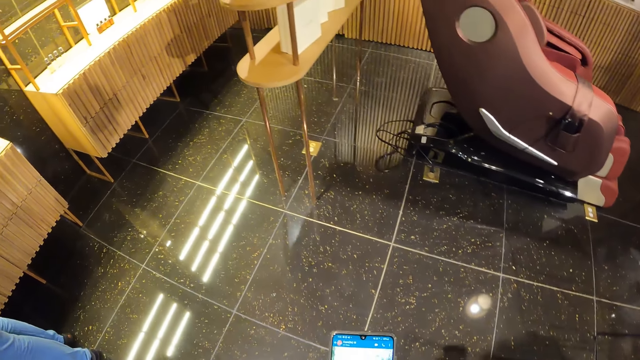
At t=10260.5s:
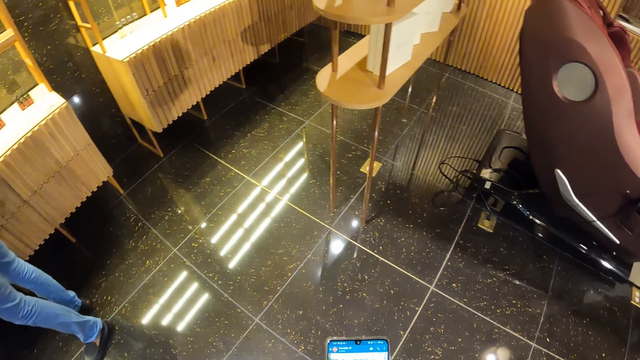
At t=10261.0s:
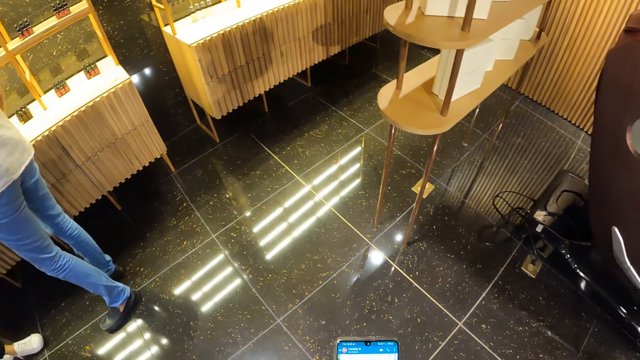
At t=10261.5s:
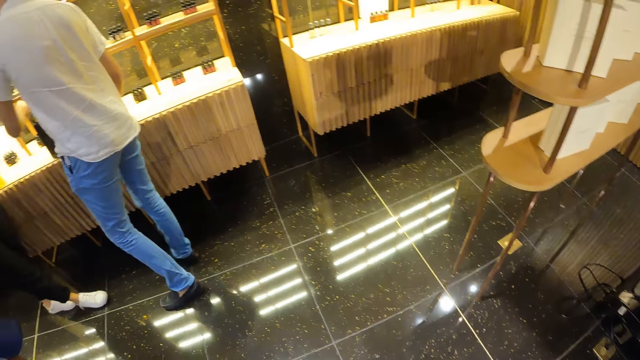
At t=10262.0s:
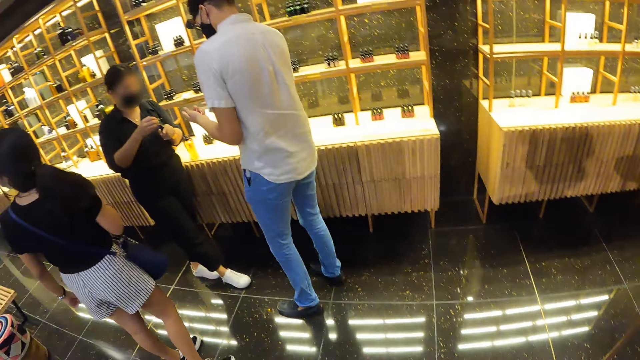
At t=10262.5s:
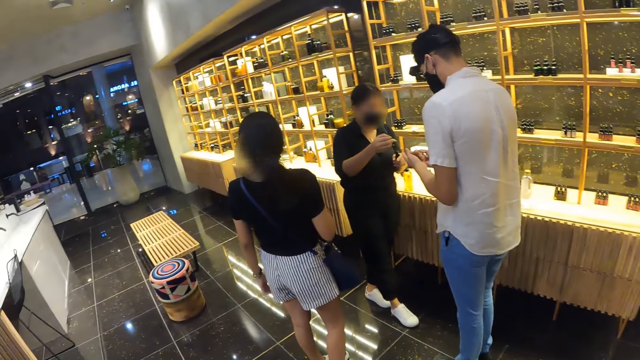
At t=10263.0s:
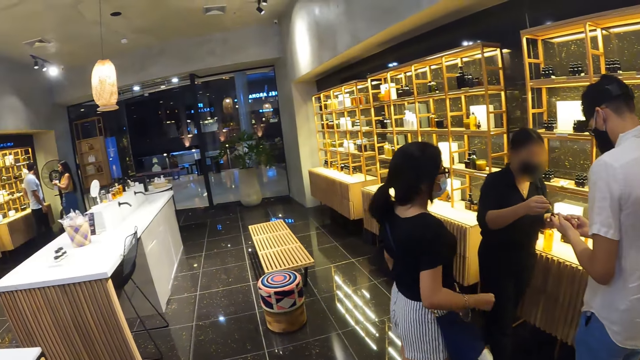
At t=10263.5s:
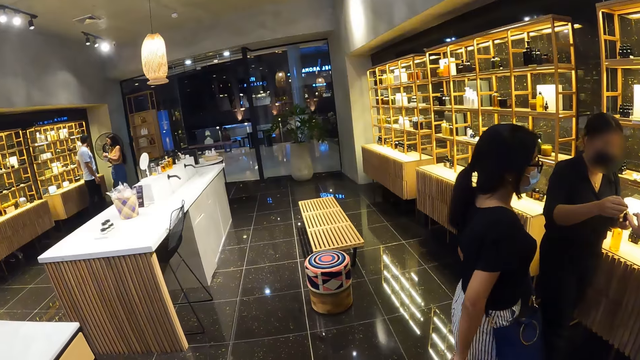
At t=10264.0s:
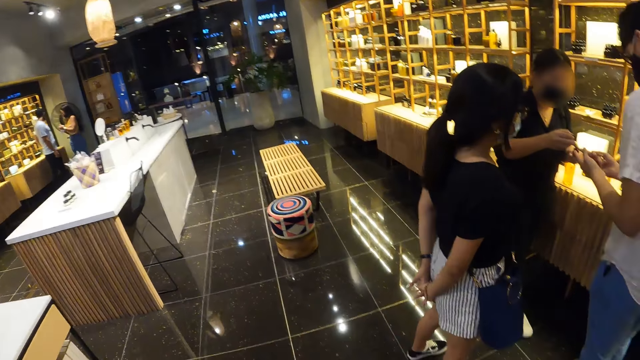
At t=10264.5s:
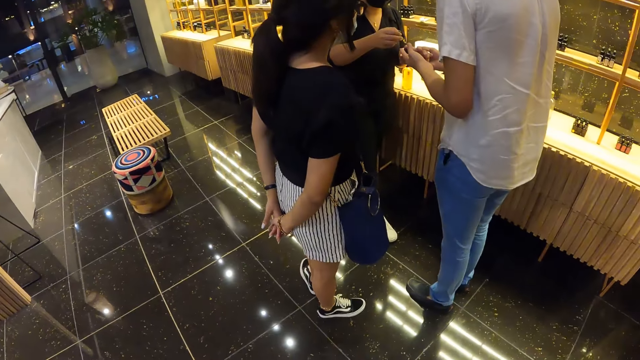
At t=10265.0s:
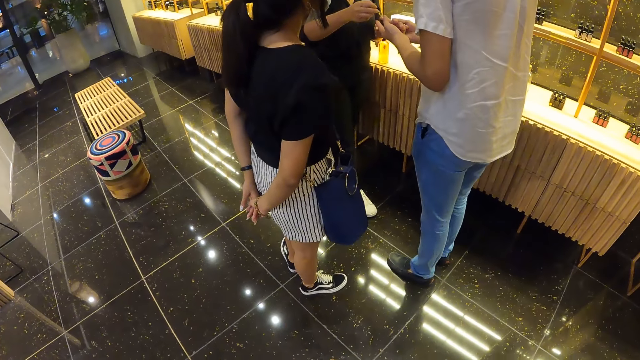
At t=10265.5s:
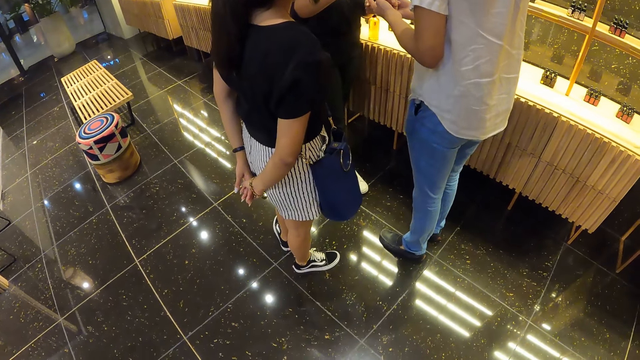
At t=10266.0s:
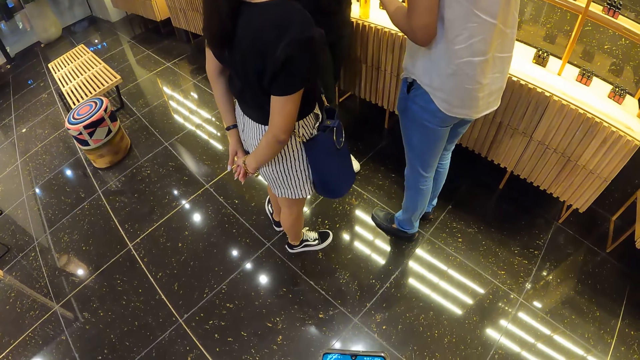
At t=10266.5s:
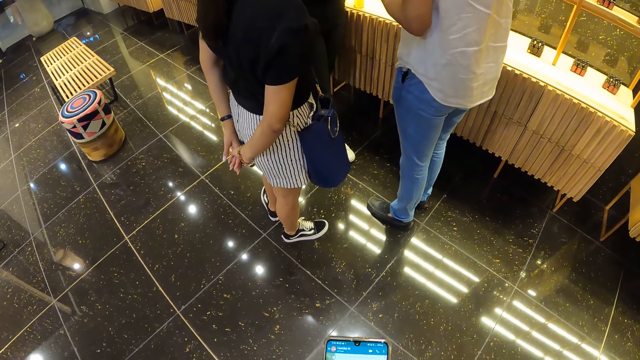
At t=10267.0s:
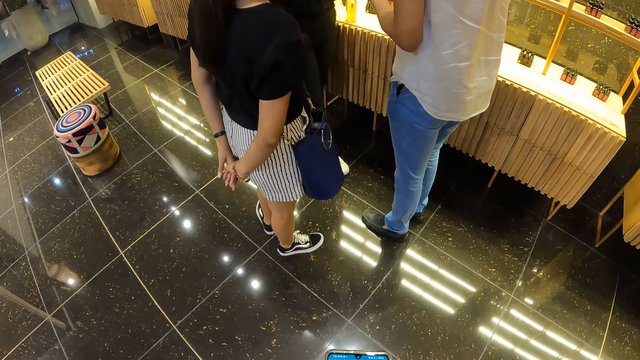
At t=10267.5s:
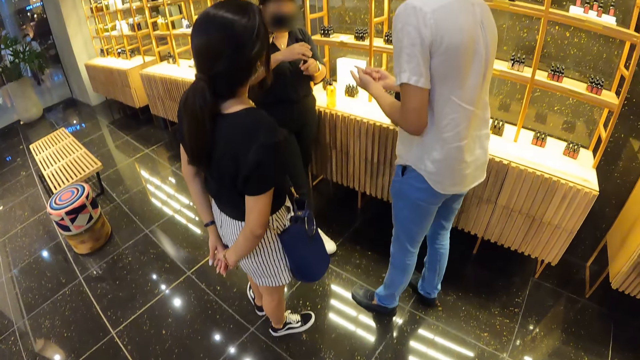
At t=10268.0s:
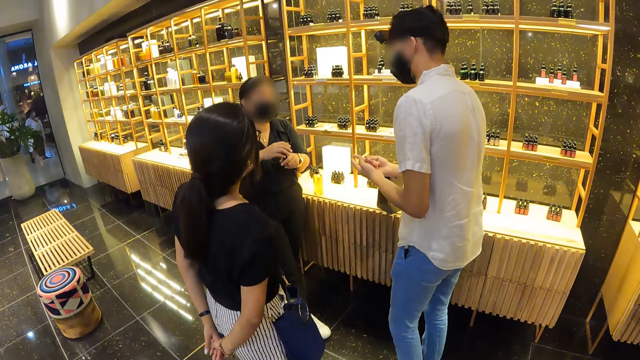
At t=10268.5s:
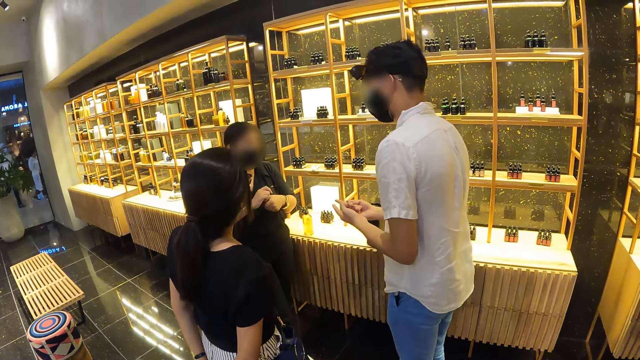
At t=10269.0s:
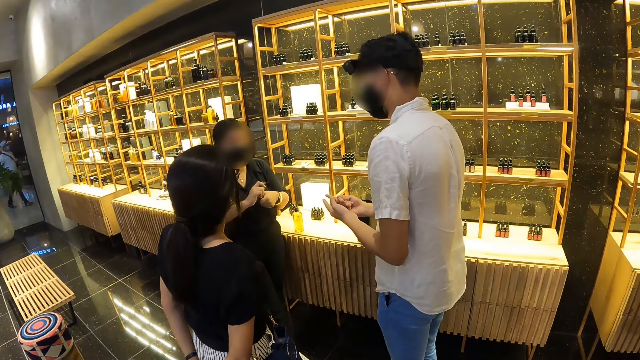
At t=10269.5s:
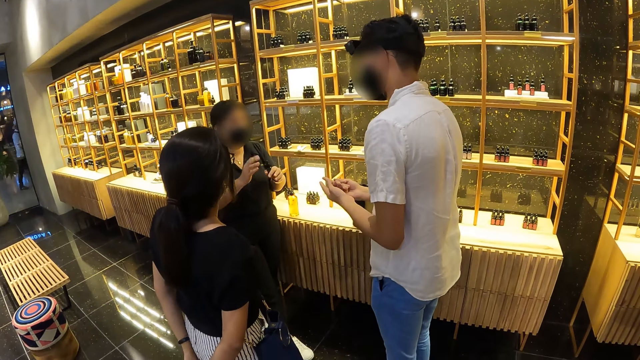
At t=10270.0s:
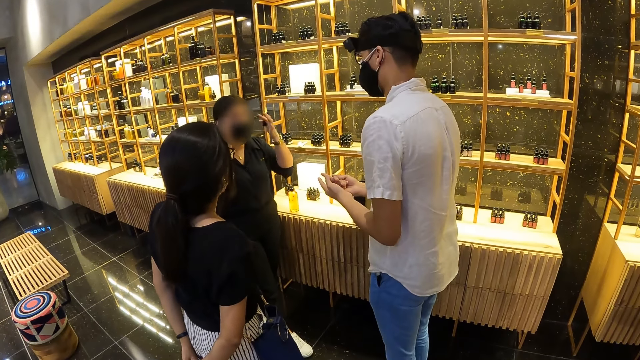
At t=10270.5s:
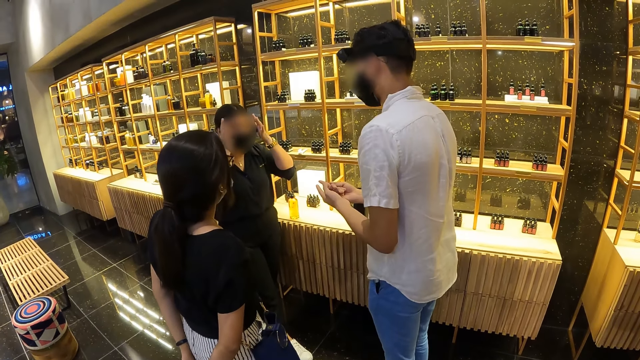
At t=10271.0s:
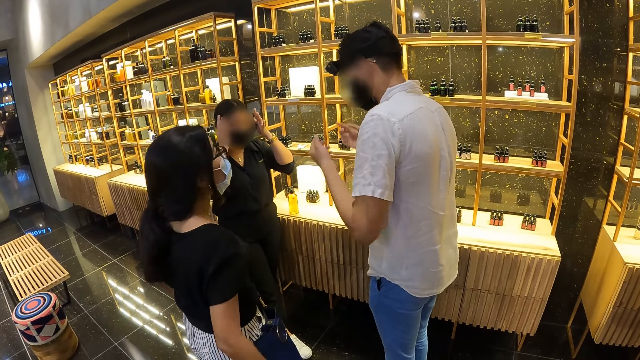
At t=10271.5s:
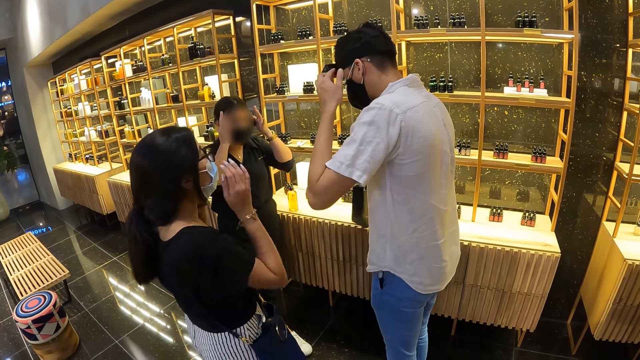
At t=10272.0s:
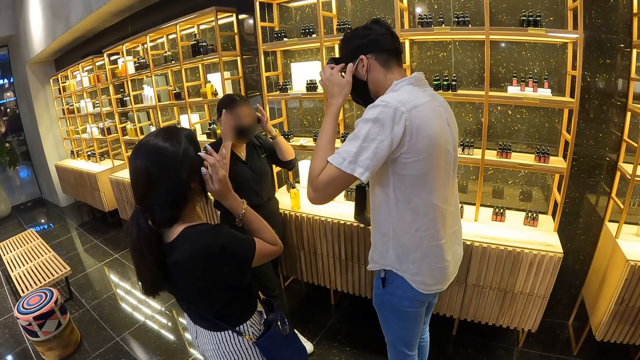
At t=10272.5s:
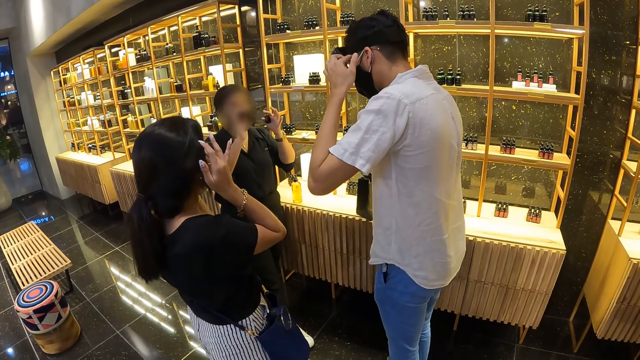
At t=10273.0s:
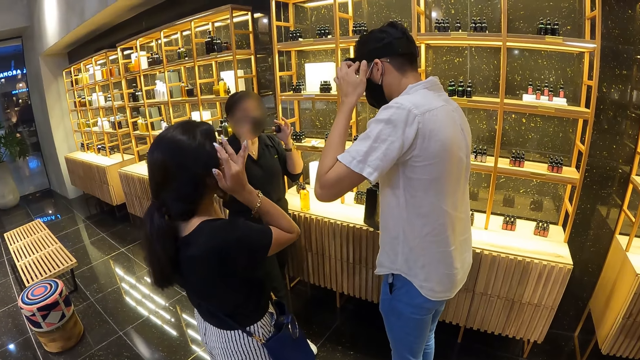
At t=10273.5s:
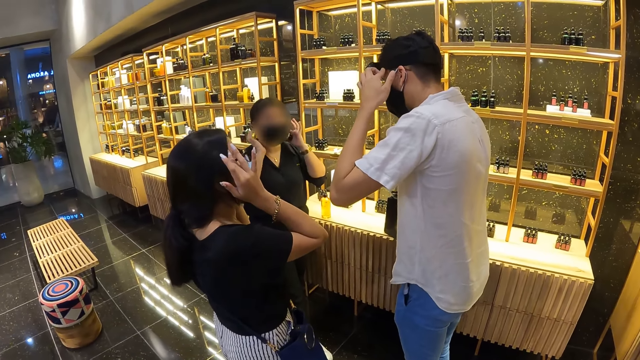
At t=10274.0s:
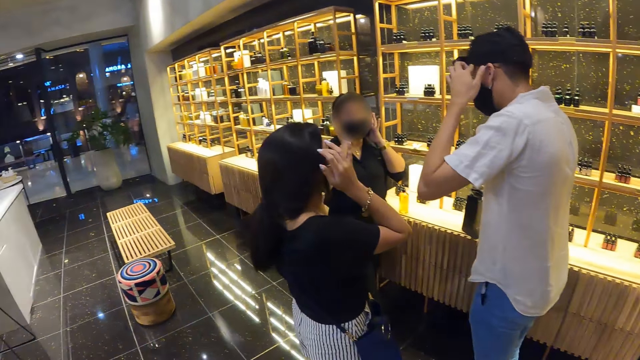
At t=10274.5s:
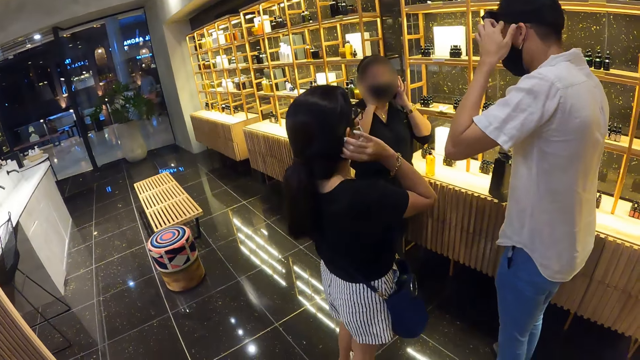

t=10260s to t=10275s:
The camera wearer walks in the room. A woman puts perfume on a man's hands from a perfume bottle in her left hand with her hands. She screws the cover of the perfume bottle in her left hand with her right hand. She interacts with the man and another woman. A person interacts with friends.

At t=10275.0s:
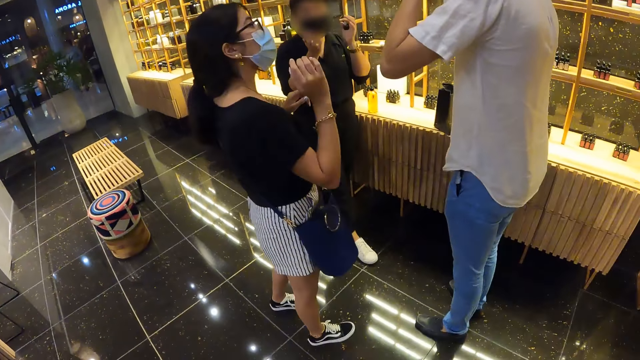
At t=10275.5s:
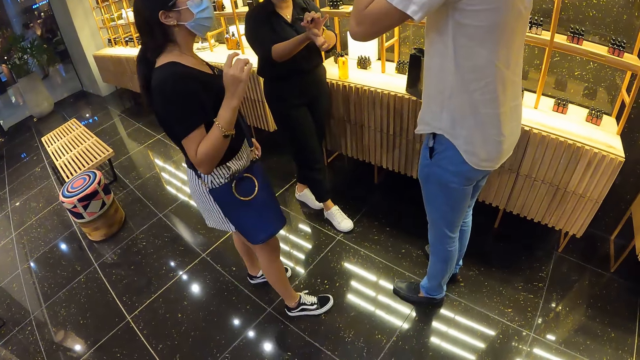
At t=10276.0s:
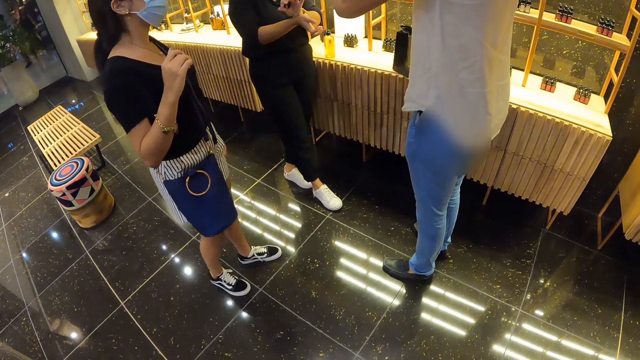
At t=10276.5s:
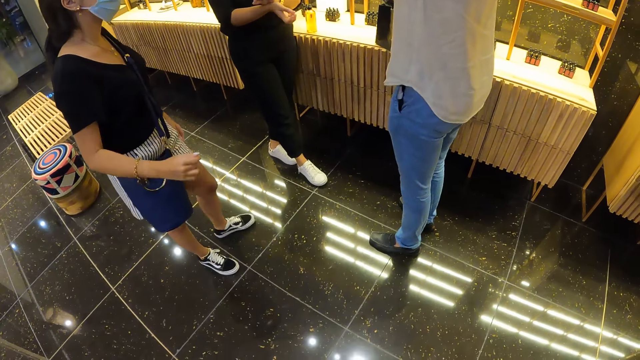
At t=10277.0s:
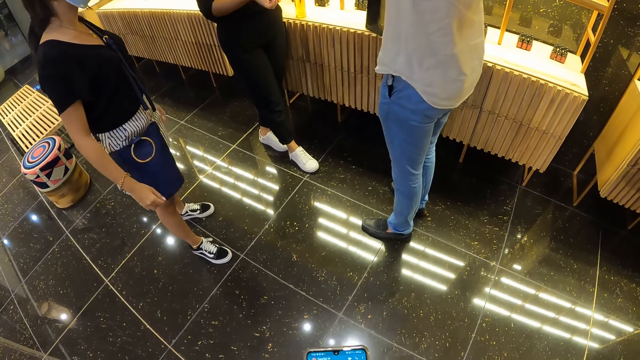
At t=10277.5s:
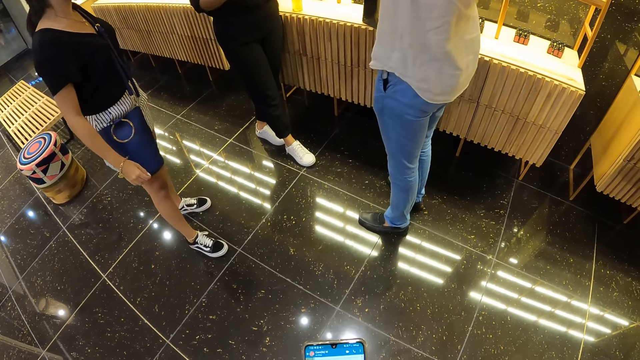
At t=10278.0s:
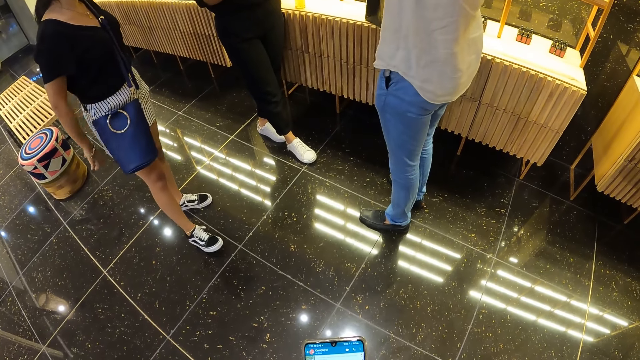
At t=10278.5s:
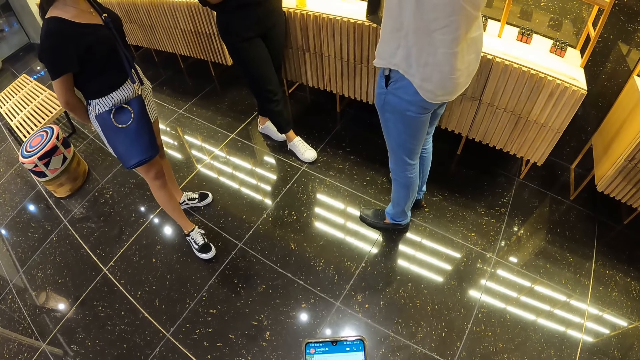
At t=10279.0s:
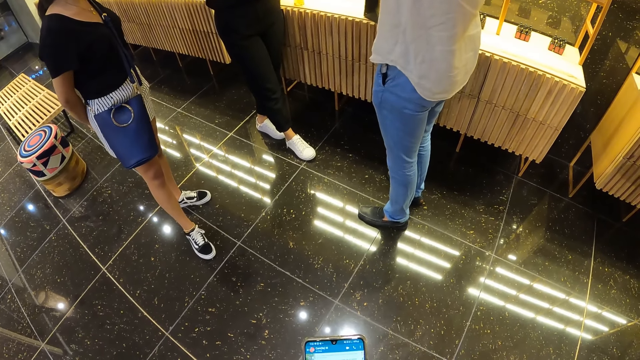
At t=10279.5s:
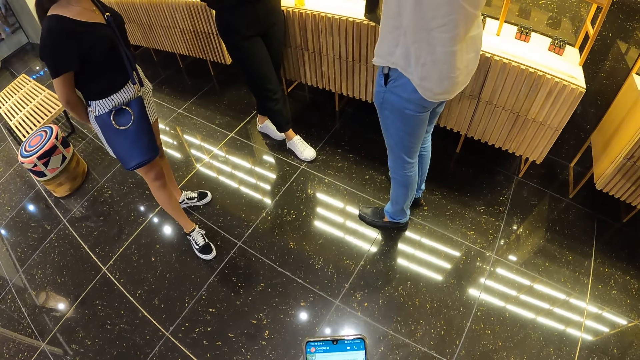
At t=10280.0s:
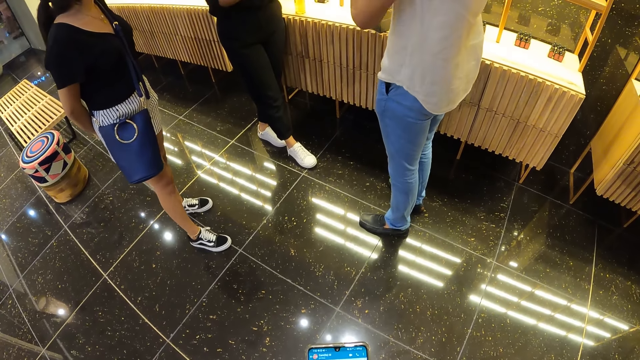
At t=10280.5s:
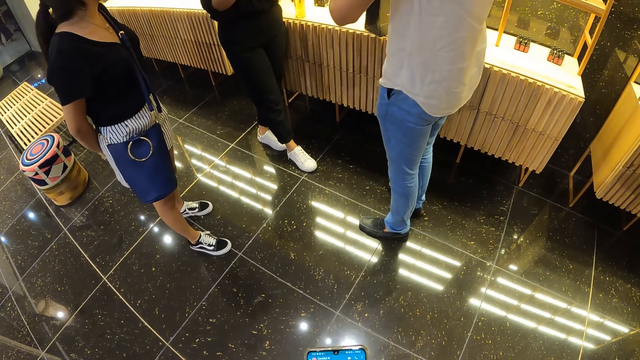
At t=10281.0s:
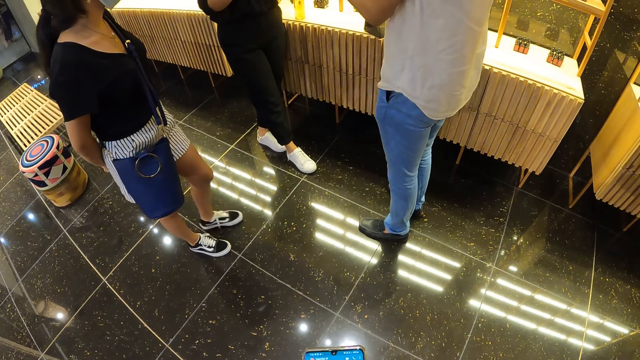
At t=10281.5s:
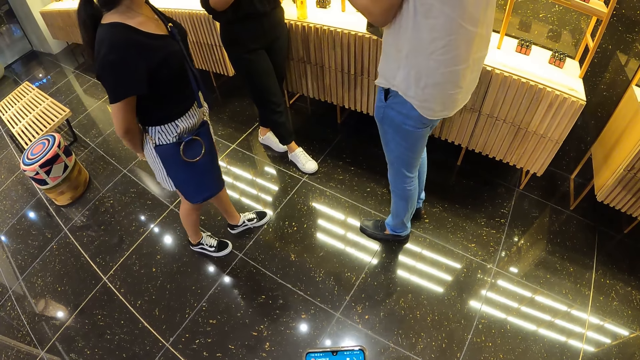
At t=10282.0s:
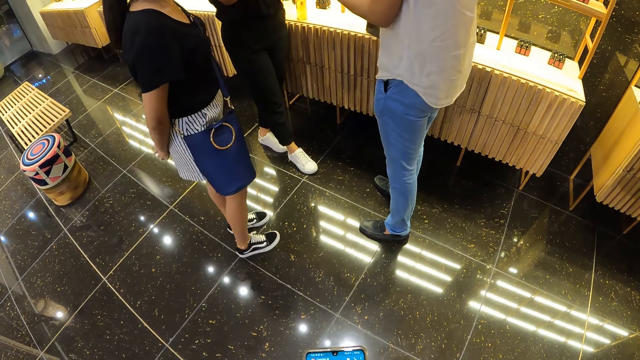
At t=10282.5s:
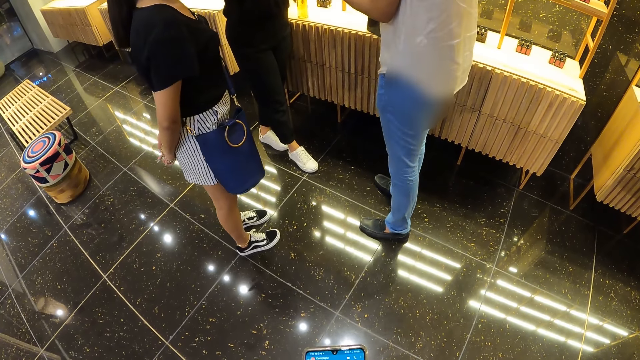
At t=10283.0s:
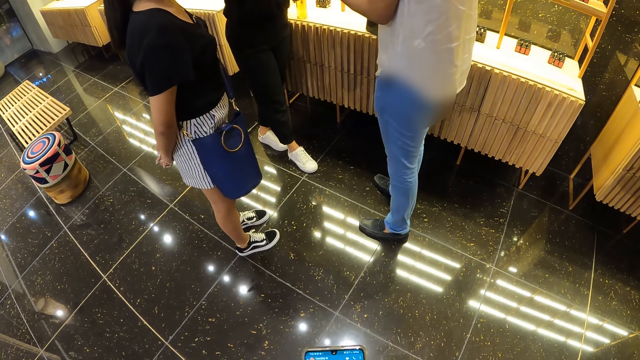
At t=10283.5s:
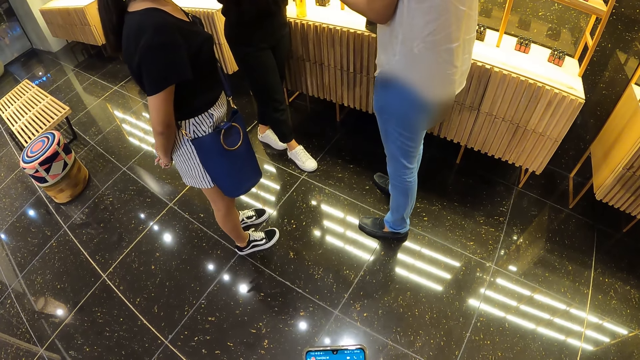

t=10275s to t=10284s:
A woman rubs her right wrist and left wrist against each other. She holds her left hand with her right hand.
